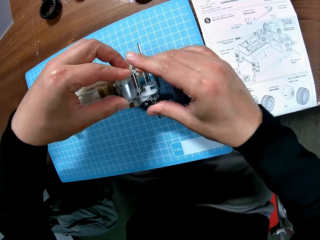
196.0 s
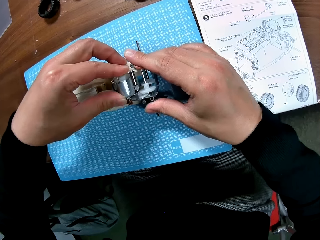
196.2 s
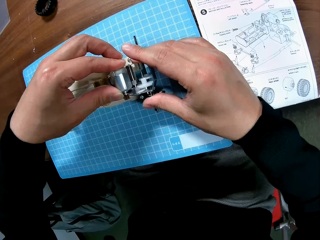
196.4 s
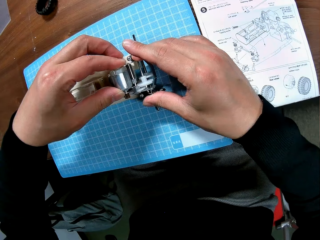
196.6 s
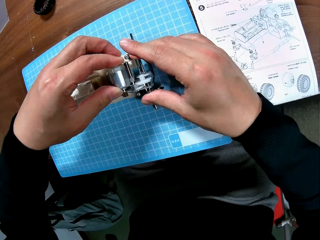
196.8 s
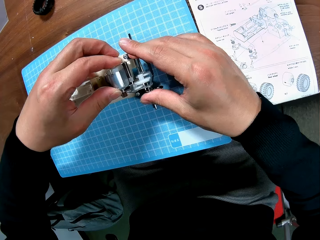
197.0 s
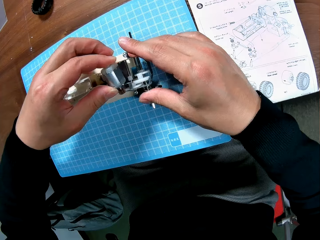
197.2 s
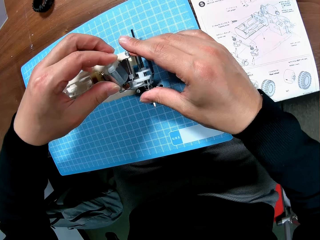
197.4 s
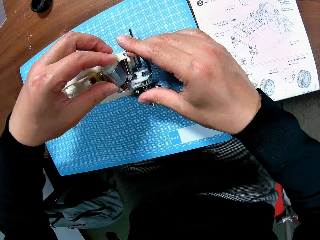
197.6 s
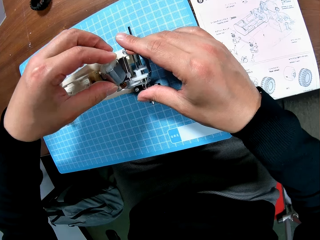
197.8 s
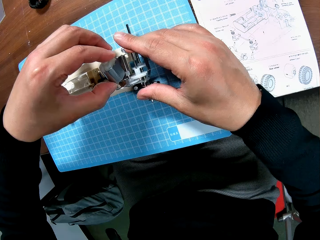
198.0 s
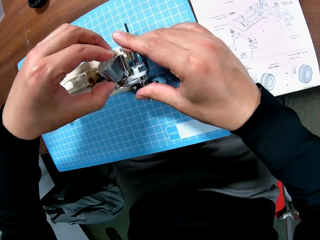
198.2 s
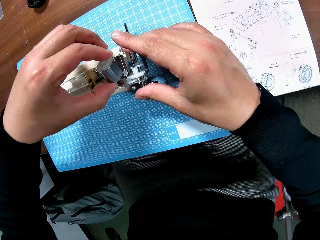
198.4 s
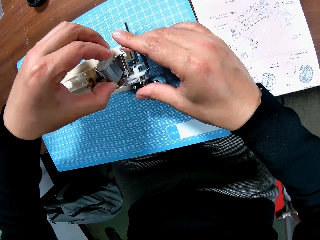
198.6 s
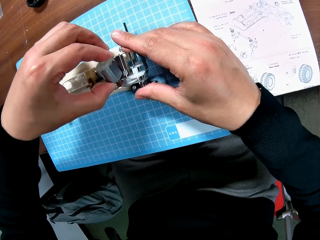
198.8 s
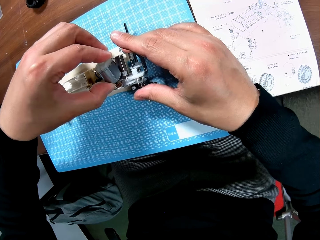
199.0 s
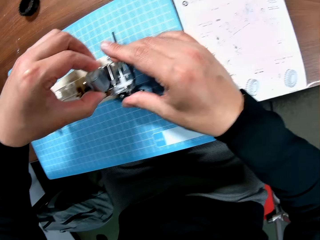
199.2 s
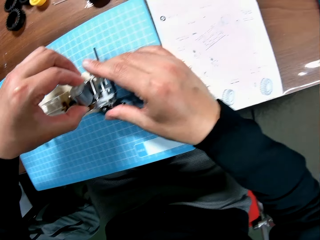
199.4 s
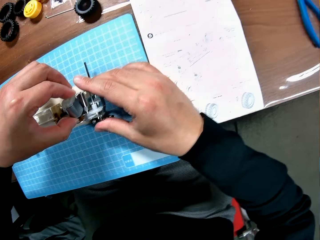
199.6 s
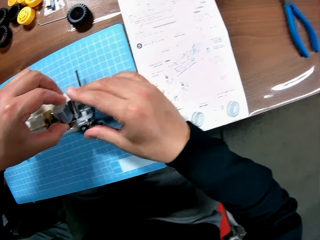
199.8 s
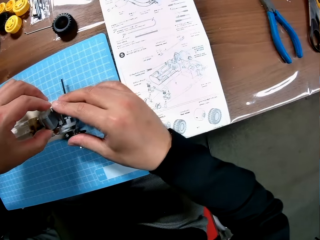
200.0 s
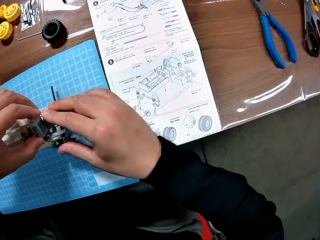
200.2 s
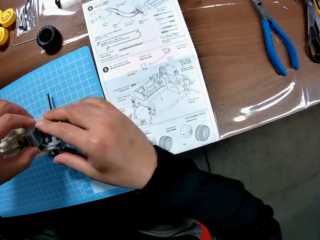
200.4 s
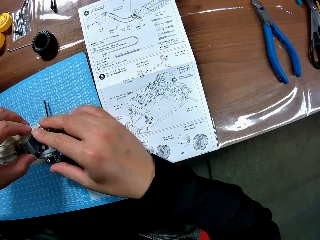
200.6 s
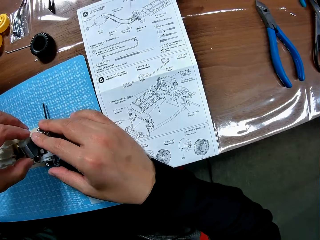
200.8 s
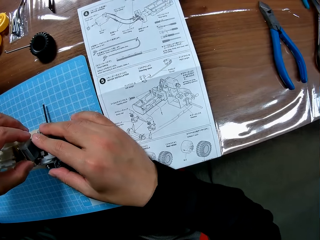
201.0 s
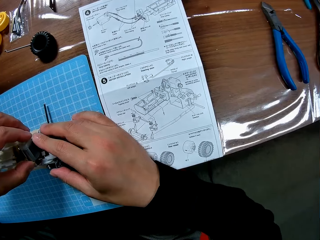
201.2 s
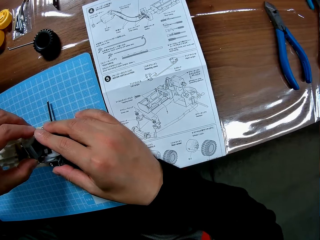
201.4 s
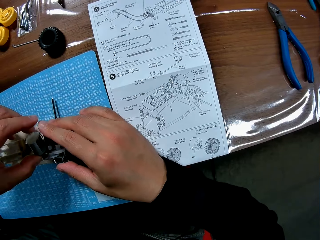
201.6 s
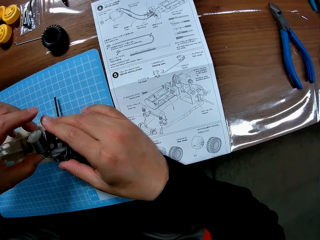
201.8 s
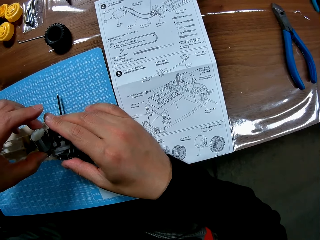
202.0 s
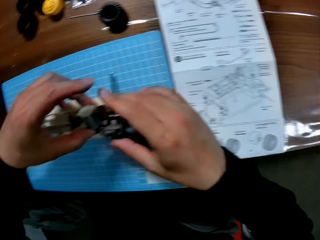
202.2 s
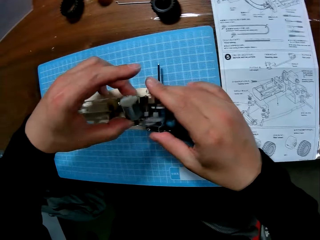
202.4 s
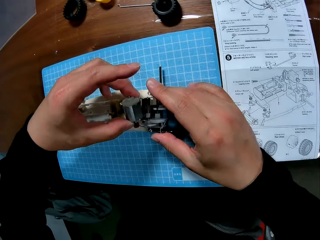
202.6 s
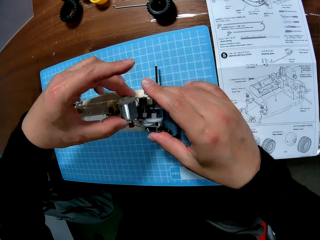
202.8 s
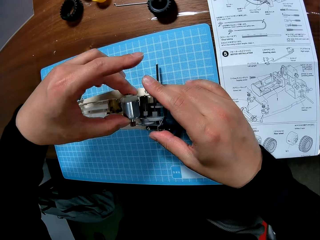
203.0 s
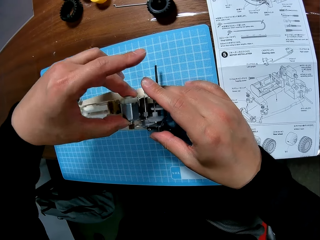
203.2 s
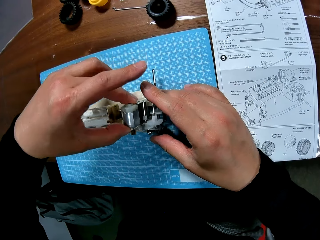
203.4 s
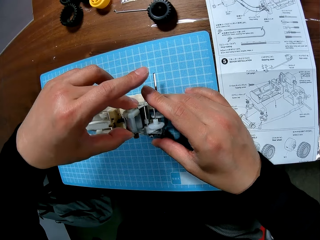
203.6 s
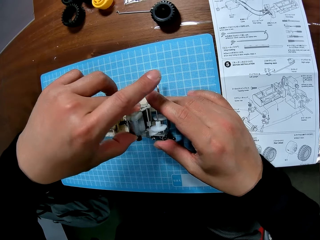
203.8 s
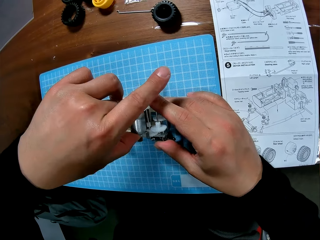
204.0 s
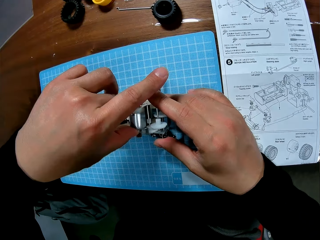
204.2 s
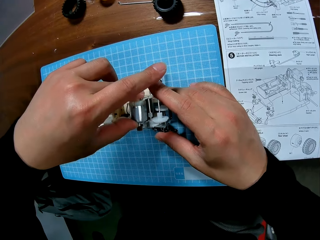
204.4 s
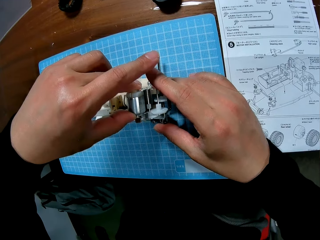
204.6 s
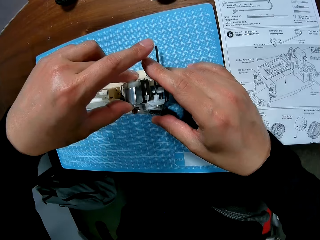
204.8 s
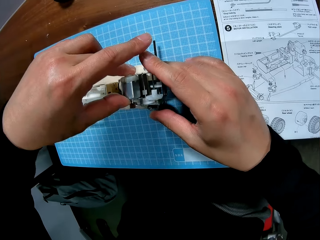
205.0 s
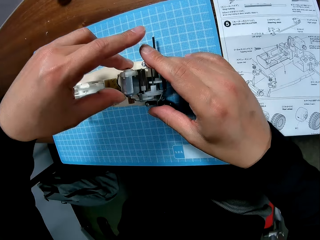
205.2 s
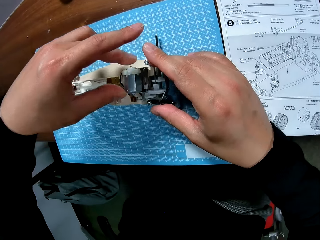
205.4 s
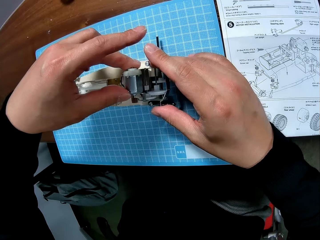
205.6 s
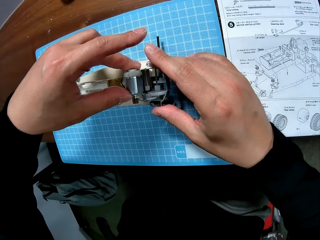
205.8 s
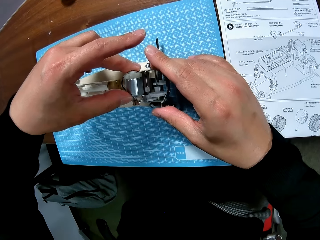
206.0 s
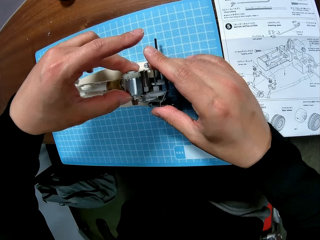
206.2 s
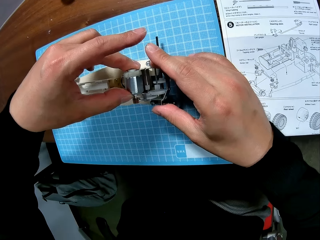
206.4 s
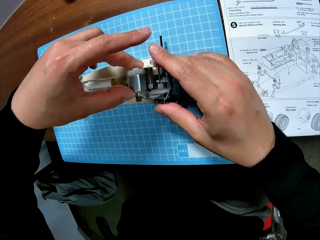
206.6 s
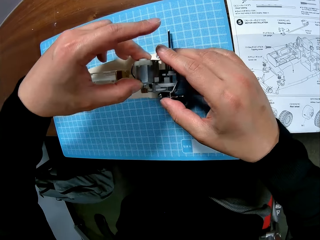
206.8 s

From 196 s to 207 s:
The camera wearer fits the motor on a gear box. They refer to the buggy car chassis set manual. They fit the motor on the gear box.

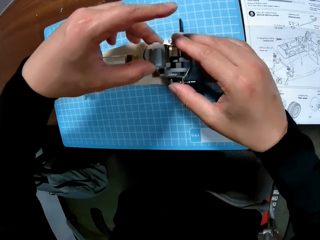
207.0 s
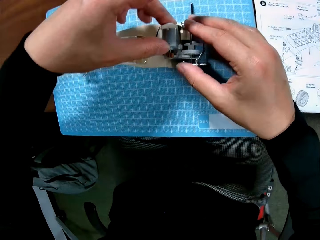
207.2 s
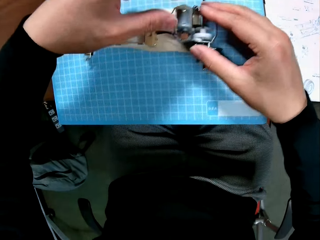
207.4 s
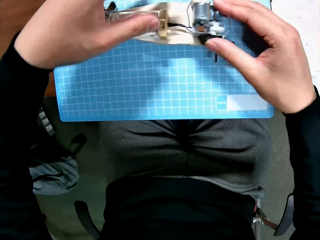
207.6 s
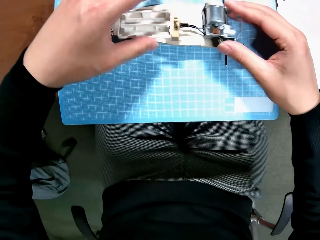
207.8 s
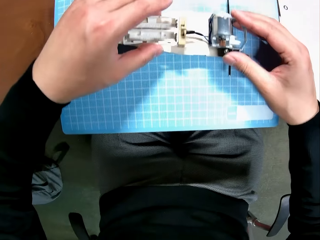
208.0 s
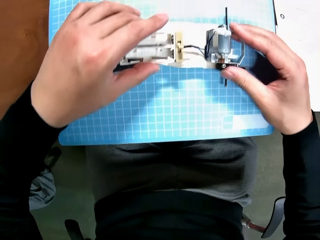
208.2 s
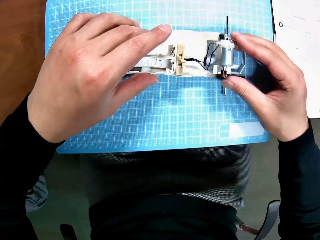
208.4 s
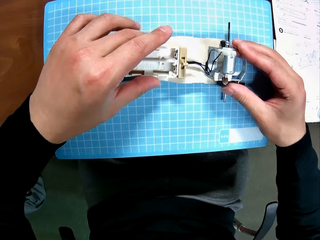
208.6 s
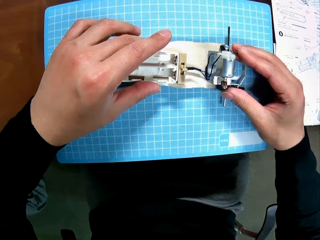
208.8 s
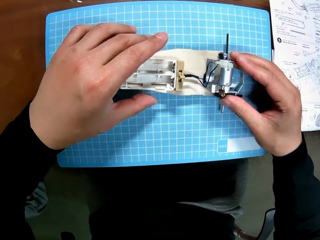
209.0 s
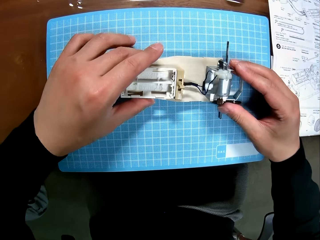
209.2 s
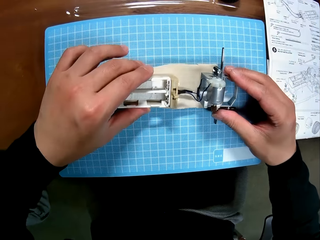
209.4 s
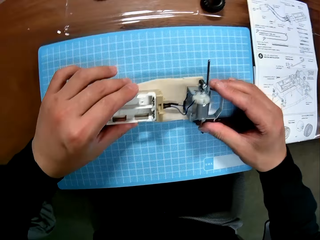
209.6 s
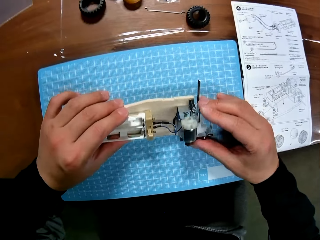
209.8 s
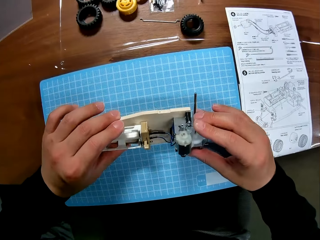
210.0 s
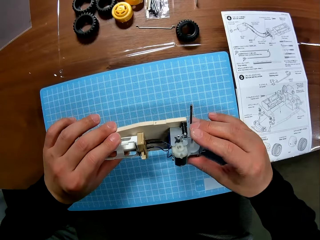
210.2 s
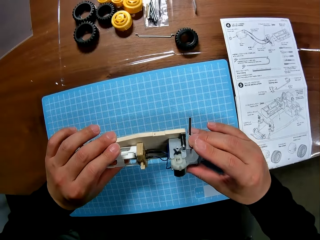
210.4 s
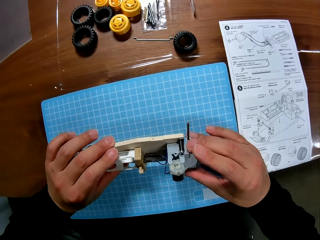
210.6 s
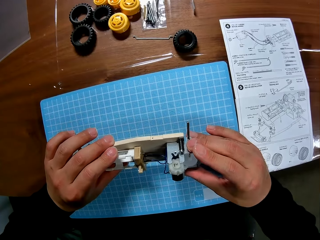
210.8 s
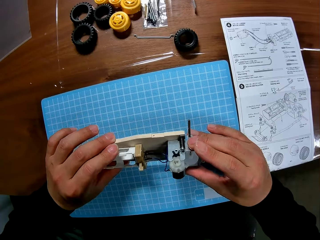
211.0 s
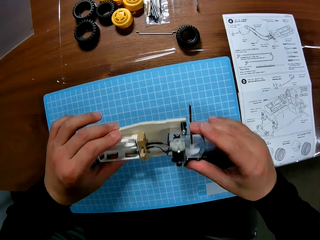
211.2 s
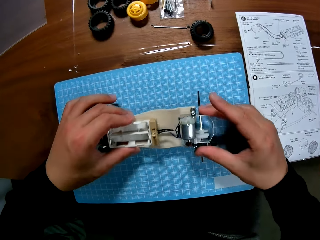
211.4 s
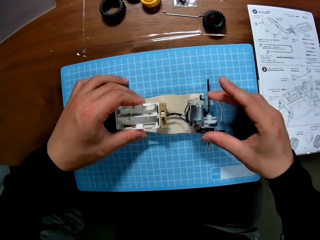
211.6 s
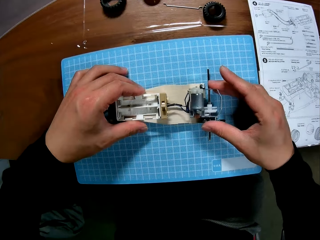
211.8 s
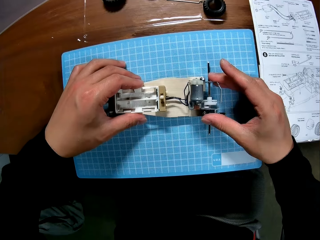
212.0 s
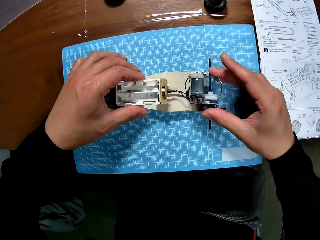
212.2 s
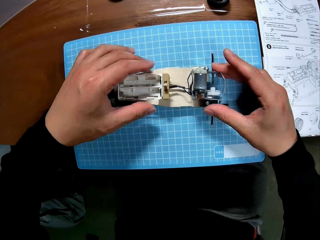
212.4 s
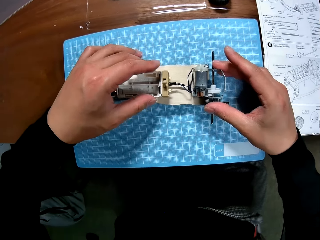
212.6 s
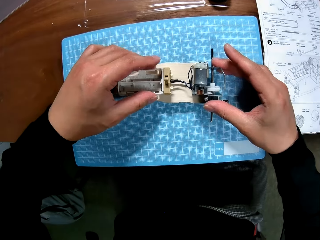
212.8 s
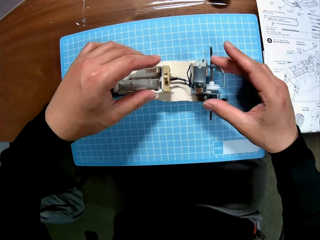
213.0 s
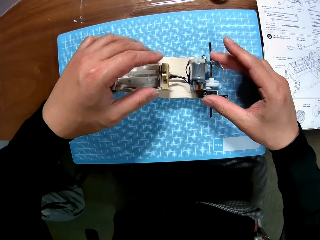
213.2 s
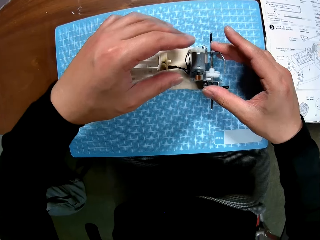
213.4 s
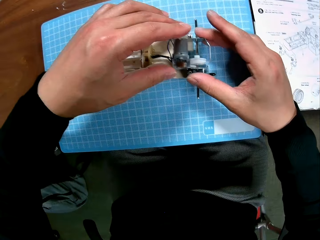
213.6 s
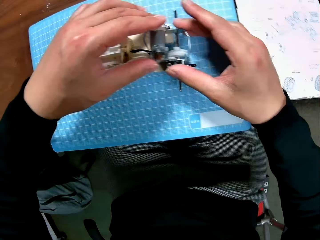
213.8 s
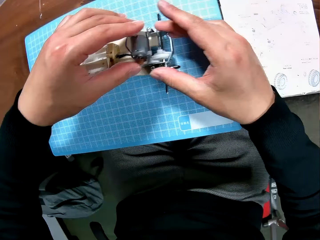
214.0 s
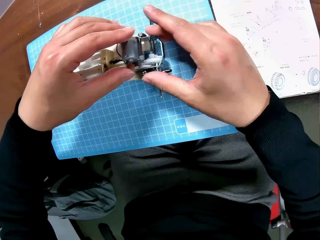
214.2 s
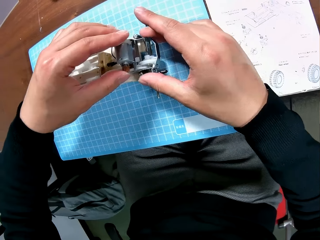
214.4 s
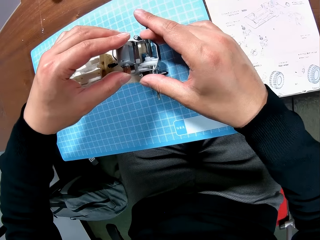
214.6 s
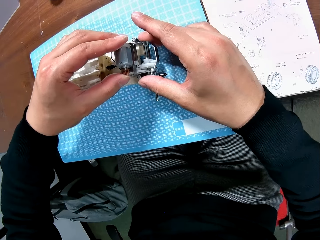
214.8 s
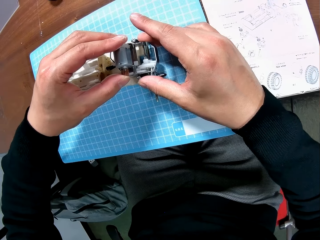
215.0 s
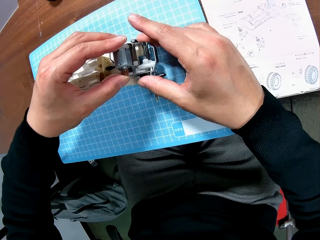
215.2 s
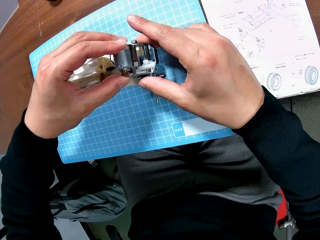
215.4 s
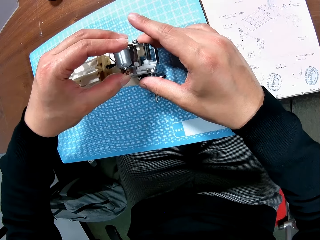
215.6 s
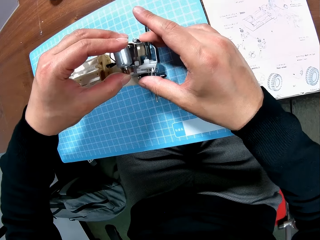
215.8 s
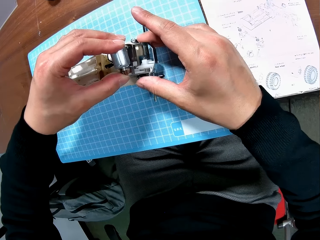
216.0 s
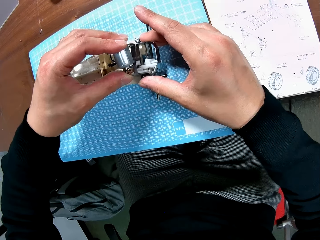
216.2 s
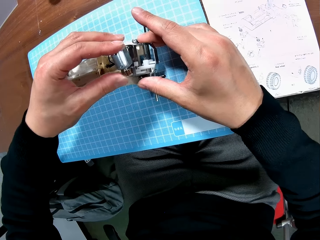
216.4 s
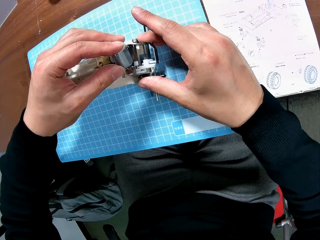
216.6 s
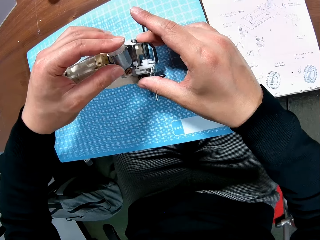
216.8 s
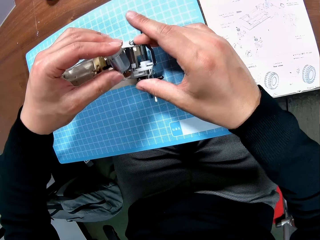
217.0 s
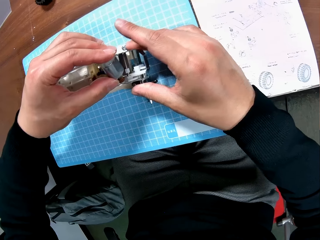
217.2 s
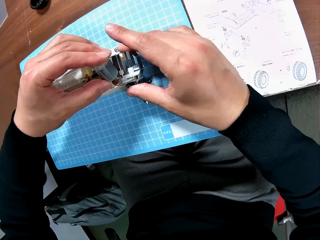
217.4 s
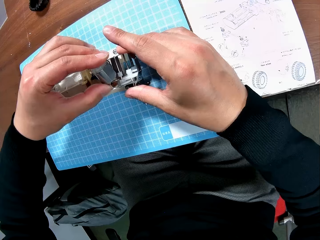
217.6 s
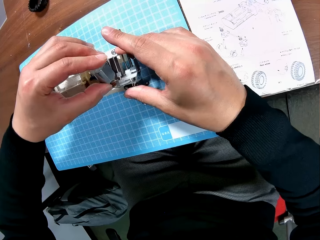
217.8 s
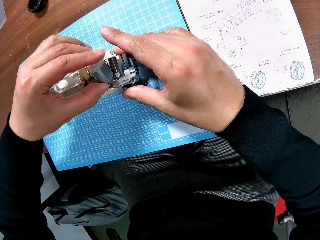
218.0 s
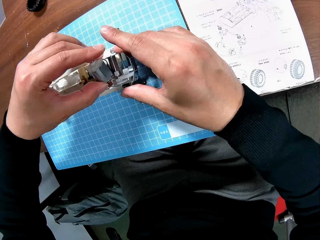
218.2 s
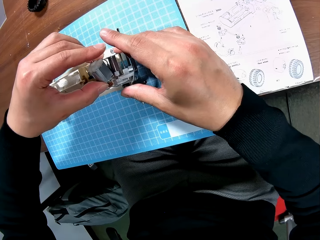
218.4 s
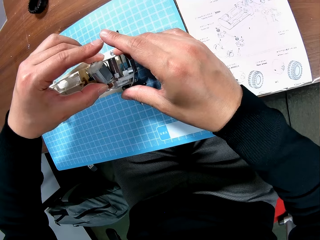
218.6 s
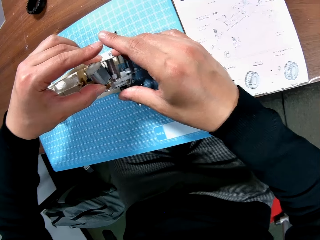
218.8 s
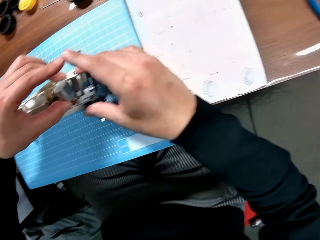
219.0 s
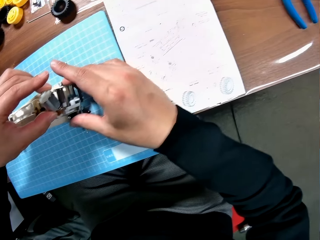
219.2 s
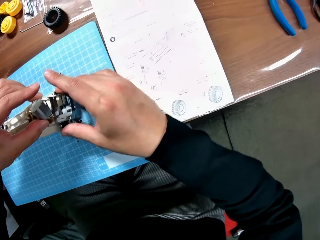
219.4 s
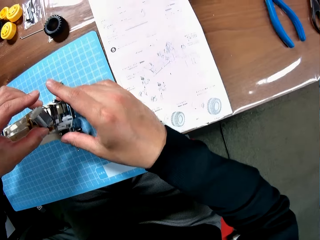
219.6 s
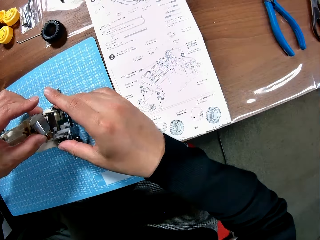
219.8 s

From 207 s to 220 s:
The camera wearer examines the device with his hands. He holds the battery box. He fits the battery box on a chassis. He inspects the buggy car chassis set. He places the buggy car chassis set on a cutting mat. He touches the battery box. He adjusts the electric motor of the device with his left hand. He holds the motor. He refers to the buggy car chassis set manual.
